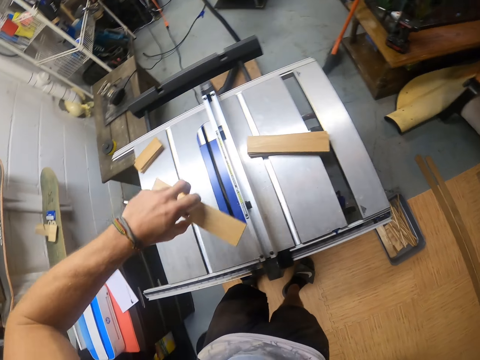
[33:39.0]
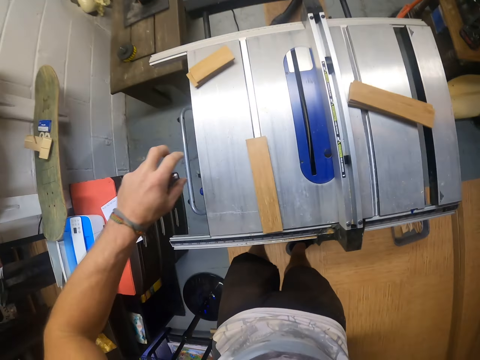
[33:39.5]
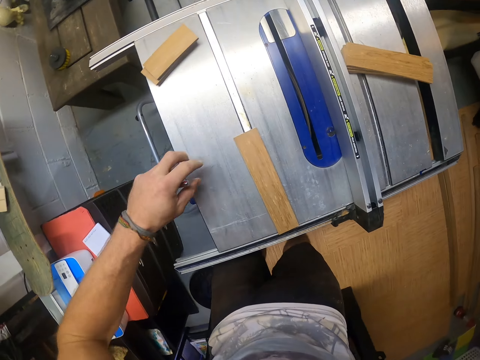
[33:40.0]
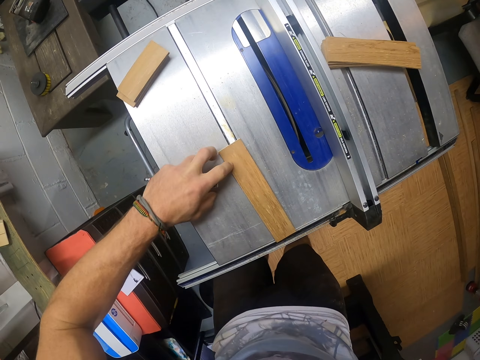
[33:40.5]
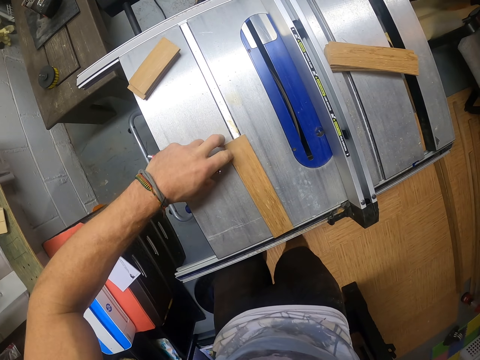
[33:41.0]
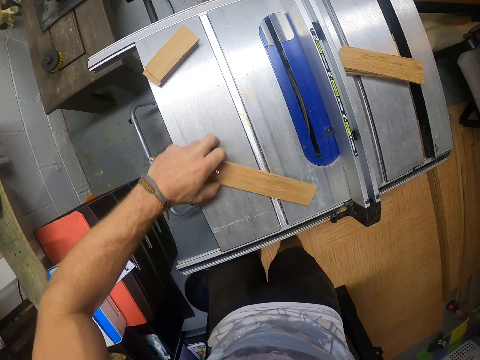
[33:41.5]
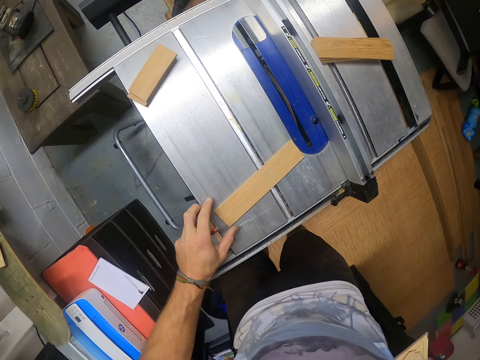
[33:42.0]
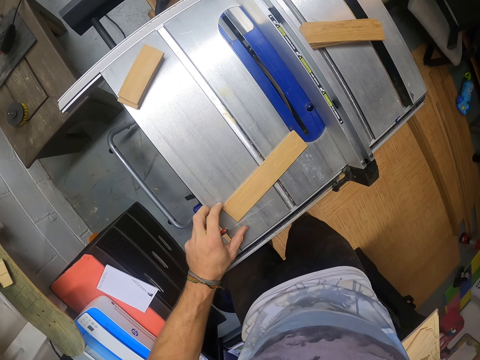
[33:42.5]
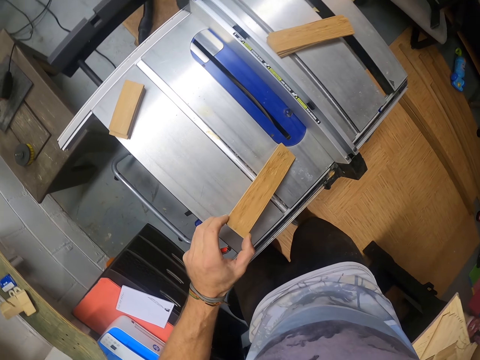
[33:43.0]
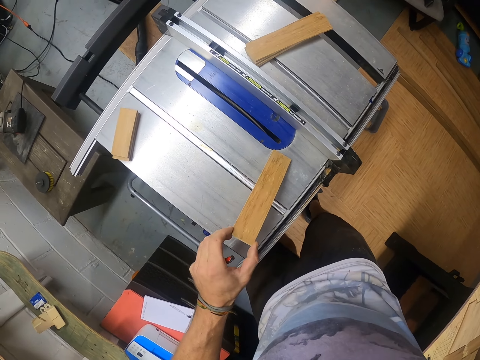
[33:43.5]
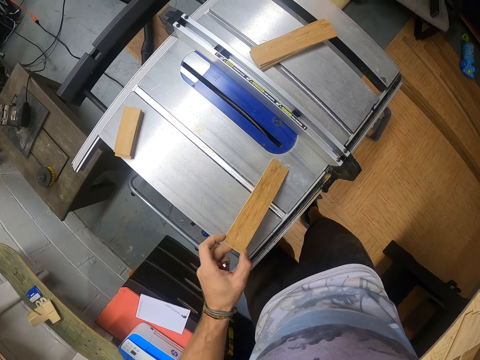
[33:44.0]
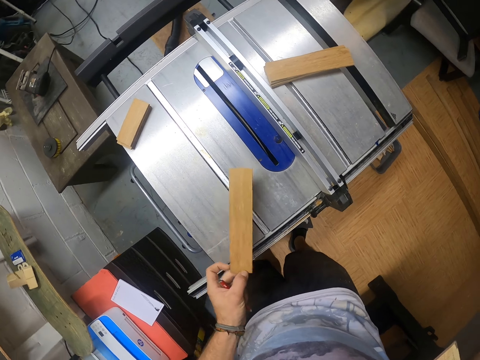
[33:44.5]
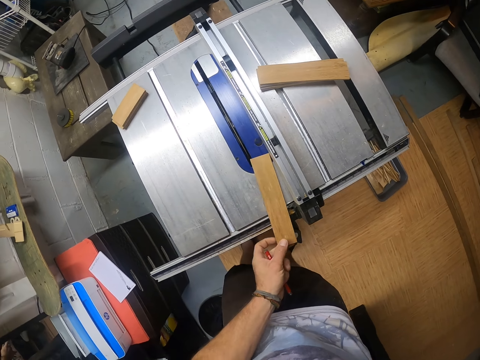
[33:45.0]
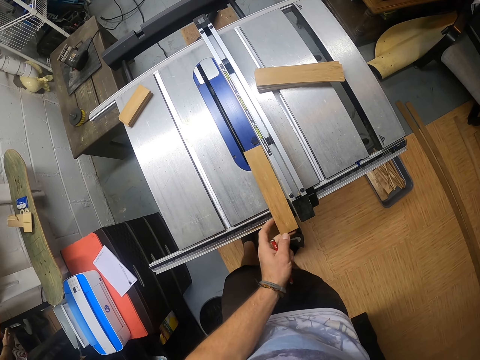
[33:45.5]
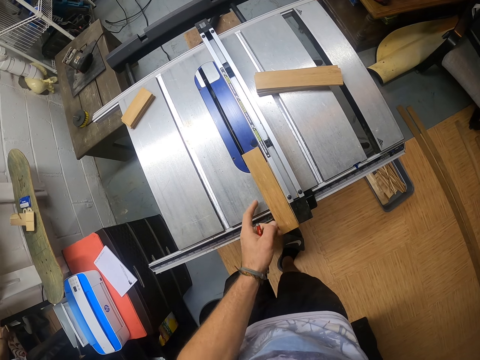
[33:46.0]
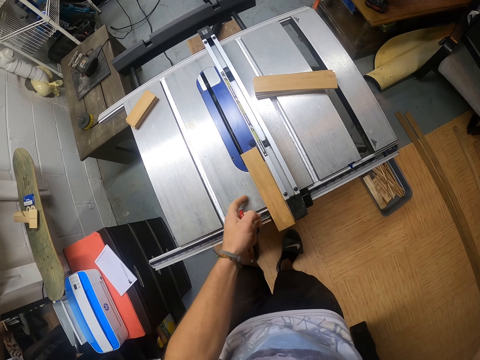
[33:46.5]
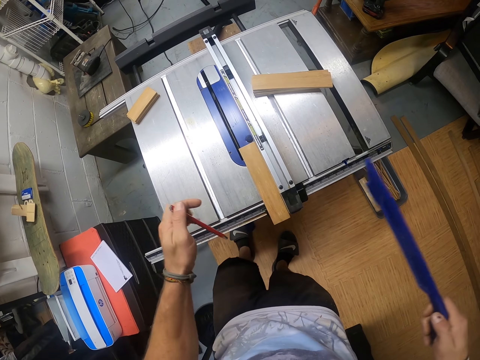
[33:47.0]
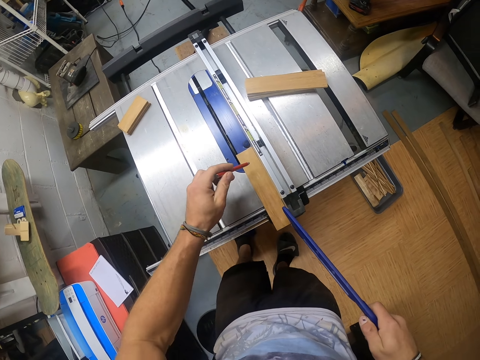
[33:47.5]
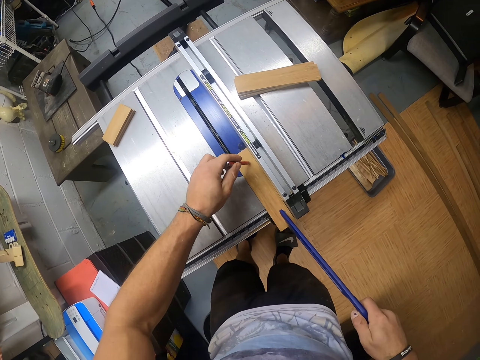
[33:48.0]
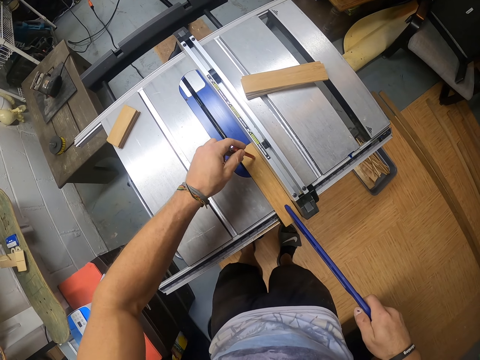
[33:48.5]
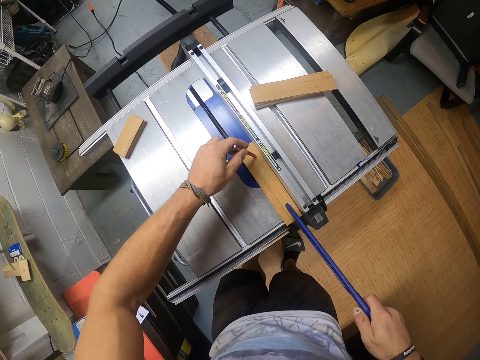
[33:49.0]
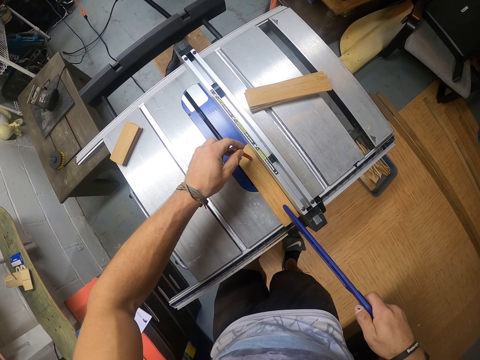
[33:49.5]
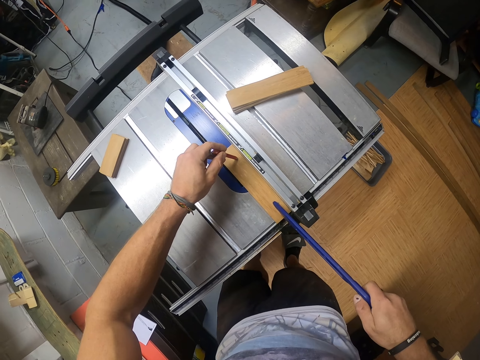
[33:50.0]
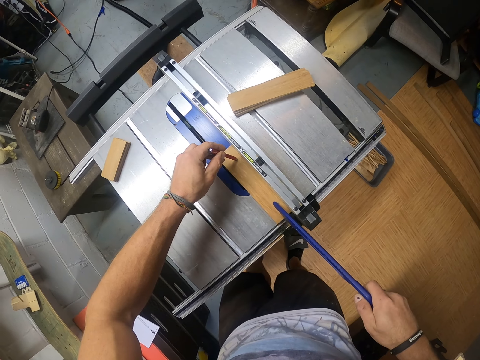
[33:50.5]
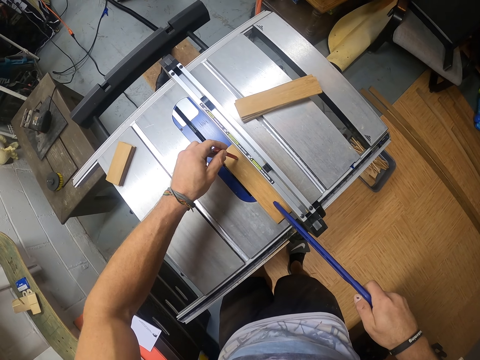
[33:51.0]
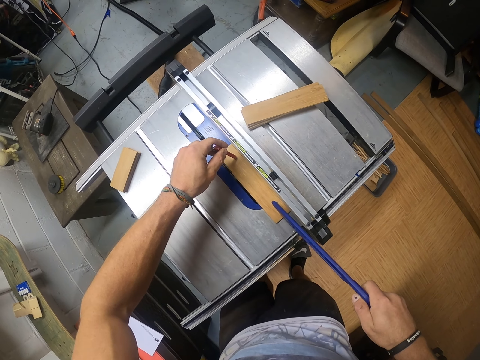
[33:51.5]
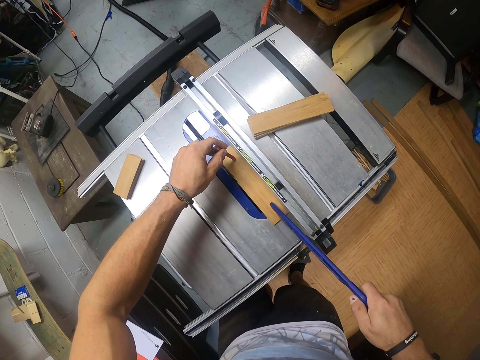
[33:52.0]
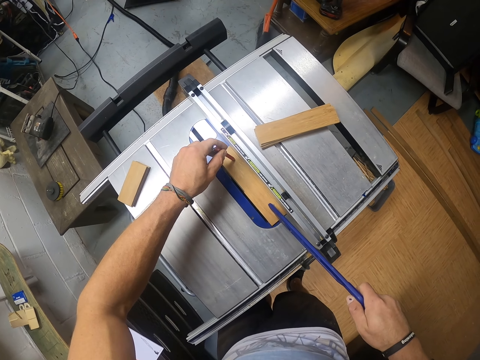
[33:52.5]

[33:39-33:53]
The camera wearer places the strip wood in his left hand on the table saw. He moves the strip wood on the table saw with his left hand. He places the pen in his left hand on the strip wood on the table saw. He pushes the strip wood between the rip gauge and the blade of the table saw with the push stick in his right hand.

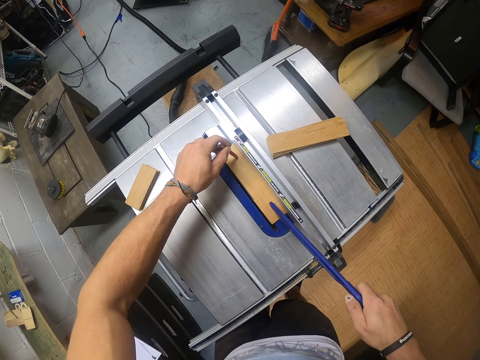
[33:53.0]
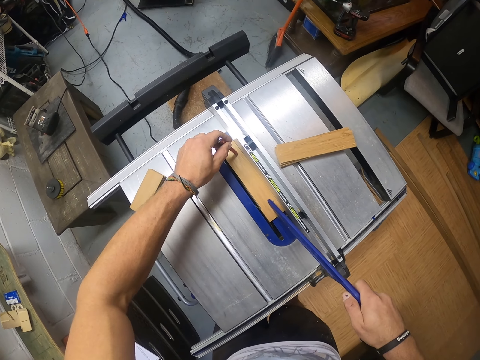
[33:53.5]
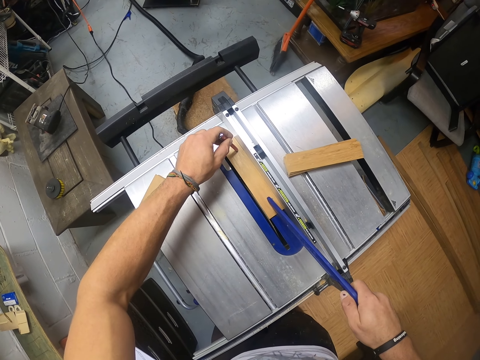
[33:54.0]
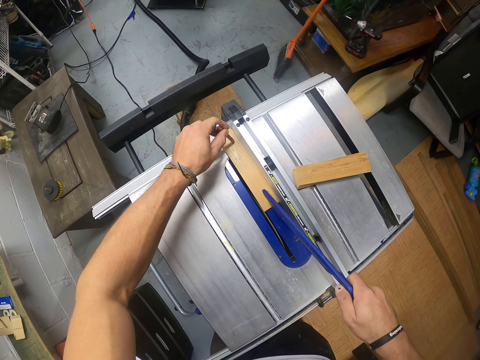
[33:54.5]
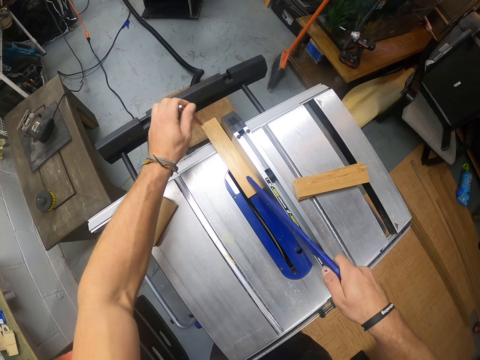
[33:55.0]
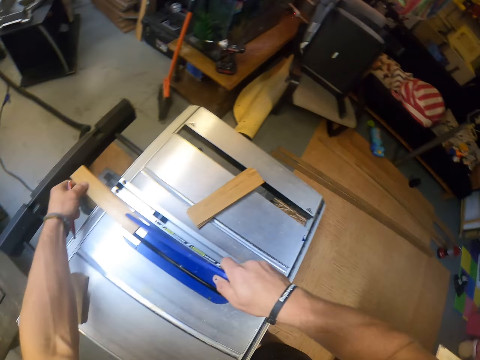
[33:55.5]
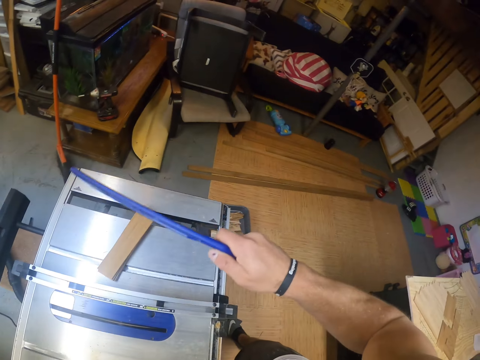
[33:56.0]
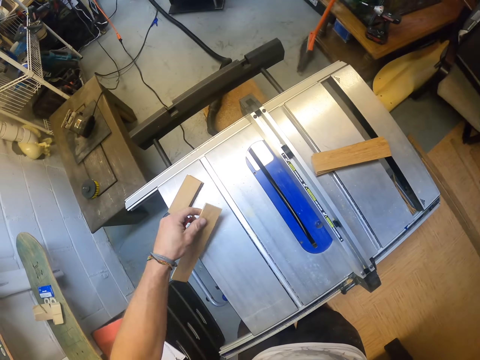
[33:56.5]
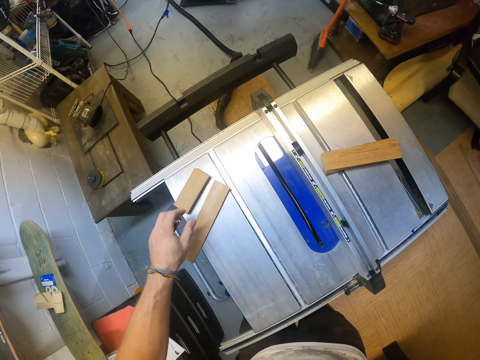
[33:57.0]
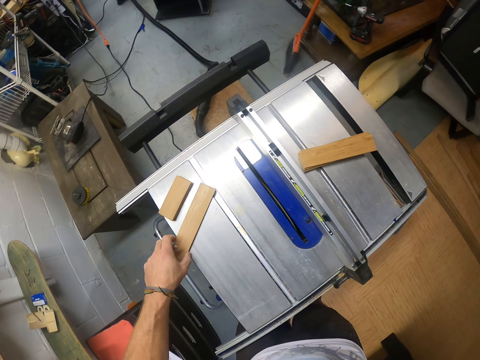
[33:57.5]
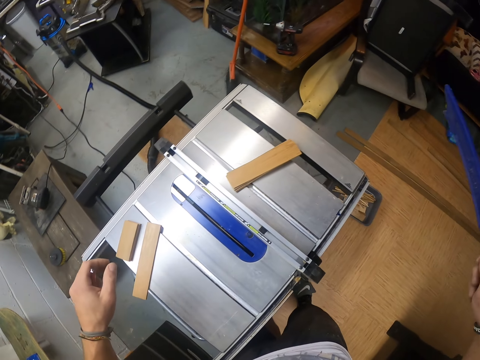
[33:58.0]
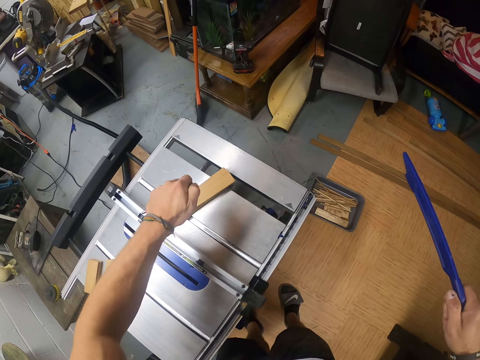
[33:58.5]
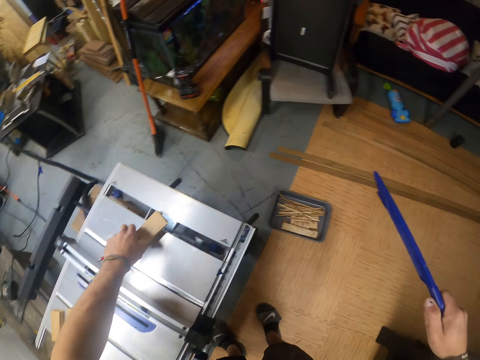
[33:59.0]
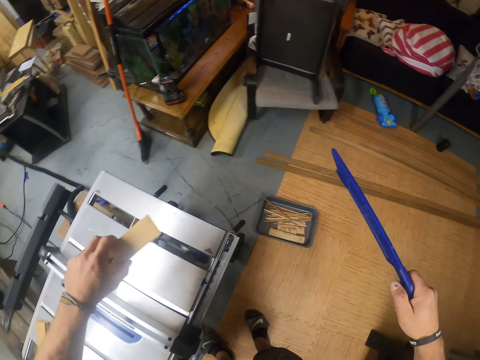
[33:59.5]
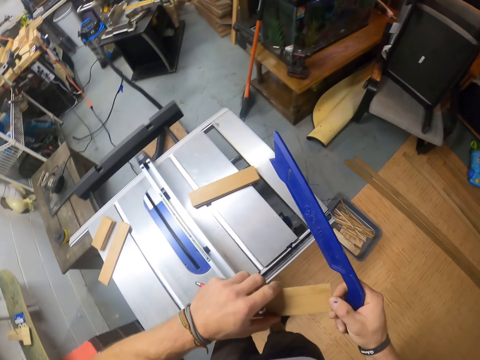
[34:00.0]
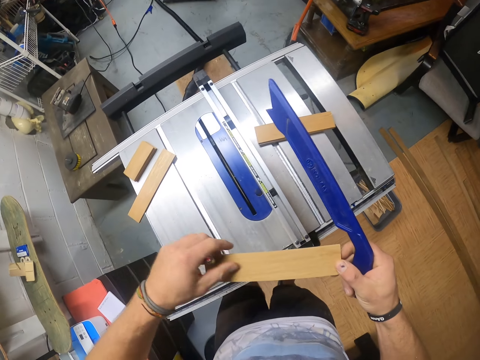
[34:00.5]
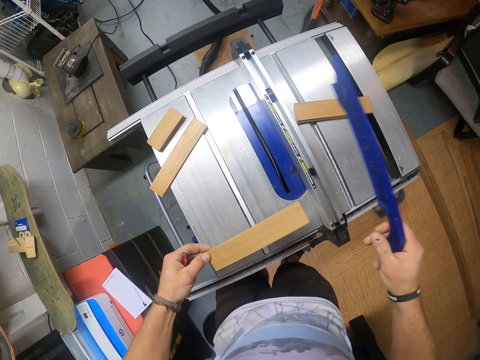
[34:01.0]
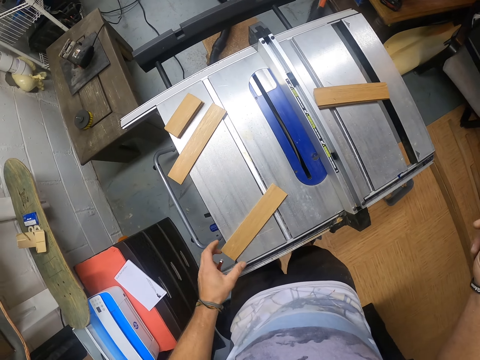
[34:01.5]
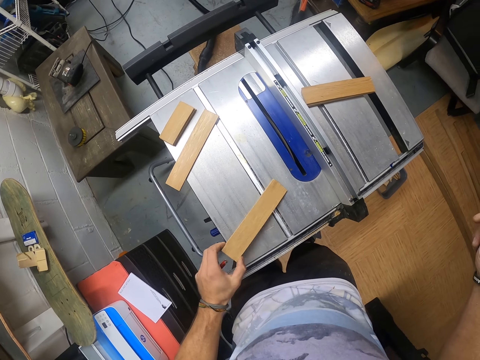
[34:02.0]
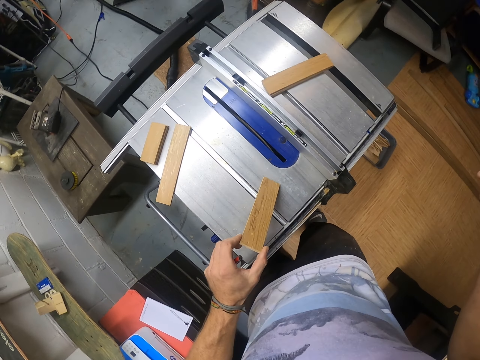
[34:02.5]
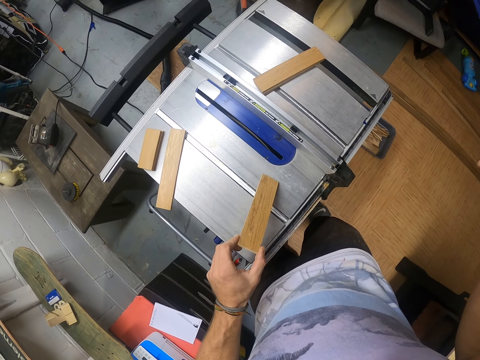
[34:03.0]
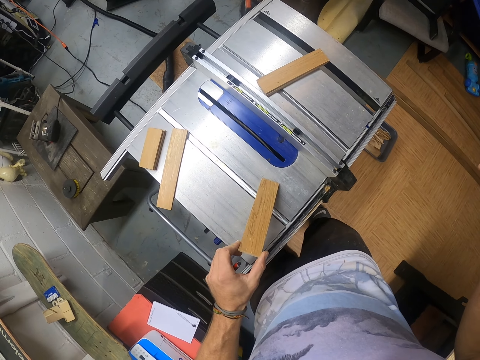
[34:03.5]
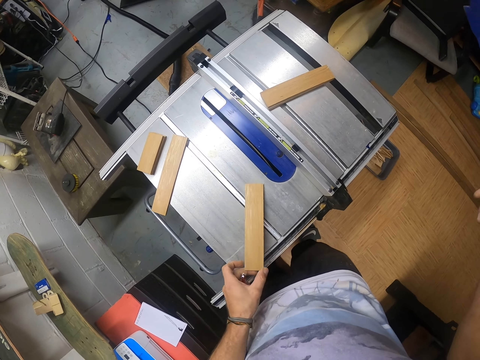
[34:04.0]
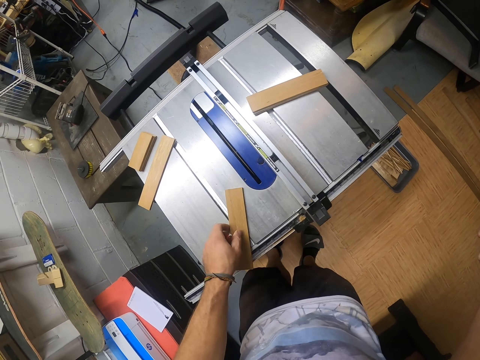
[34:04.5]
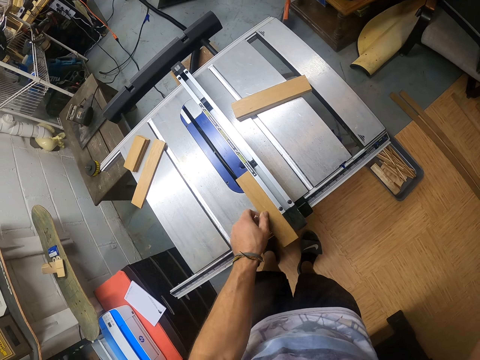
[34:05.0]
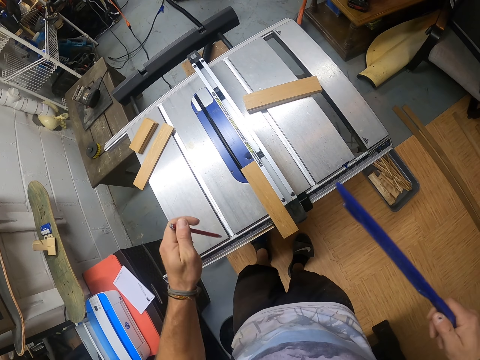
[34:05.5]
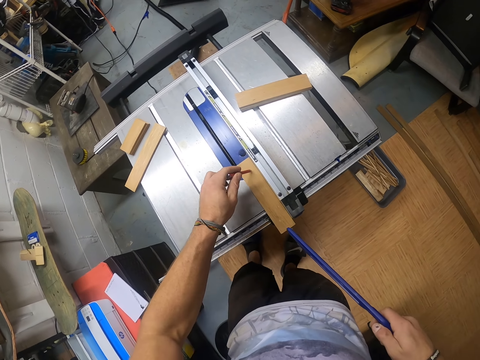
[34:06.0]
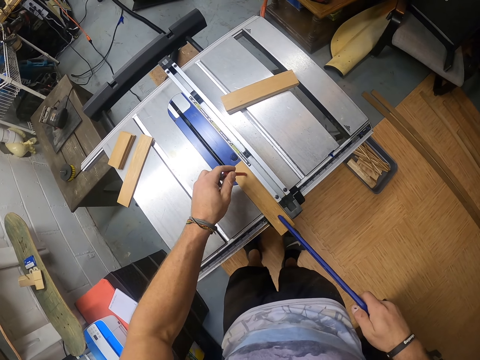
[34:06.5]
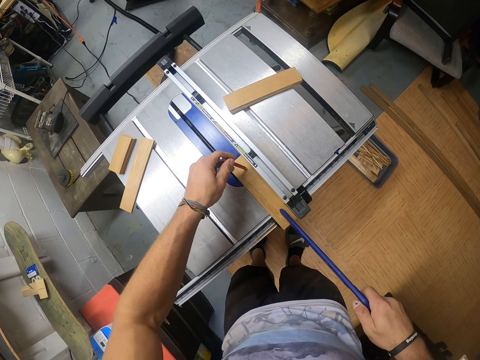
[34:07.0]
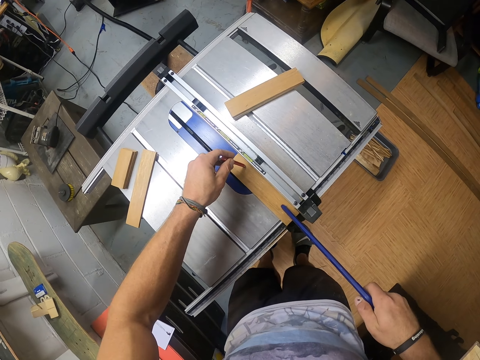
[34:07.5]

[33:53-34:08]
The camera wearer picks up the strip wood from the table saw with his left hand. He places the strip wood in his left hand on the table saw. He adjusts the strip wood on the table saw with his left hand. He picks up a strip wood from the stack of strip wood on the table saw with his left hand. He holds the strip wood with his hands. He places the strip wood on the table with his left hand. He lifts the strip wood on the table saw with his left hand. He places the strip wood in his left hand on the table saw. He moves the strip wood on the table saw with his left hand. He places the pen in his left hand on the strip wood on the table saw. He pushes the strip wood between the rip gauge and the blade of the table saw with the push stick in his right hand.
